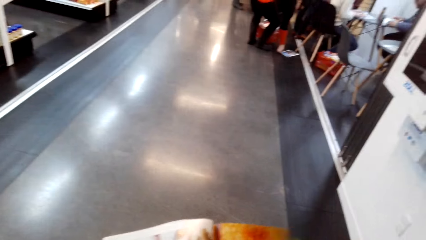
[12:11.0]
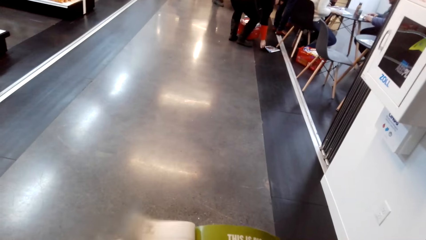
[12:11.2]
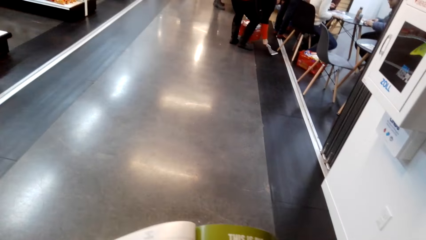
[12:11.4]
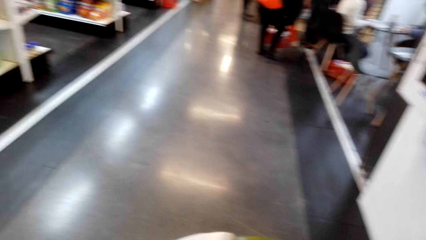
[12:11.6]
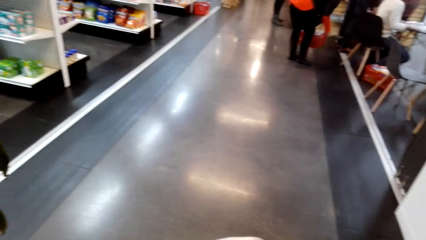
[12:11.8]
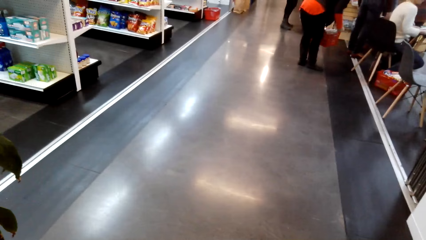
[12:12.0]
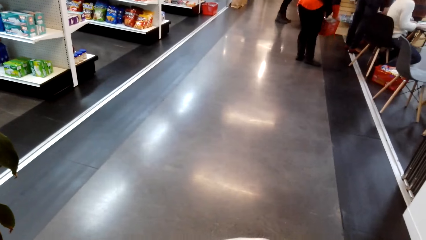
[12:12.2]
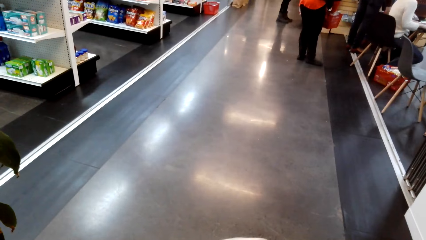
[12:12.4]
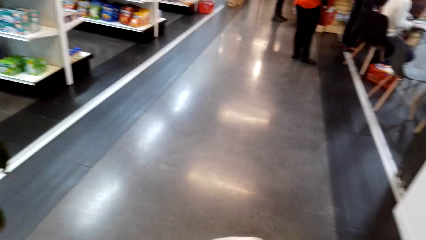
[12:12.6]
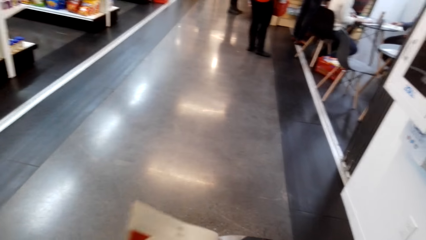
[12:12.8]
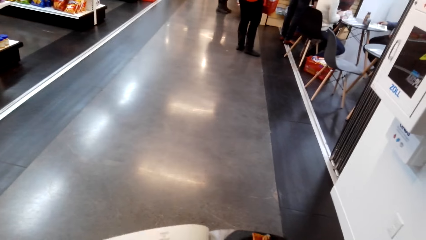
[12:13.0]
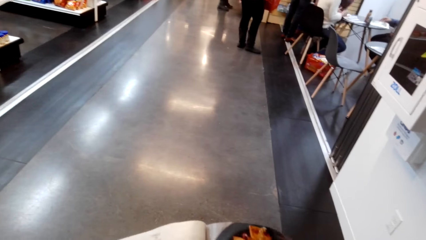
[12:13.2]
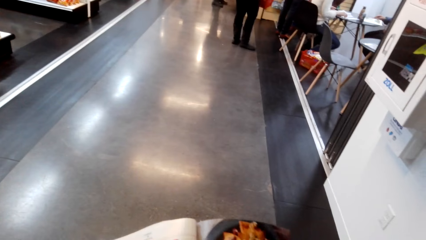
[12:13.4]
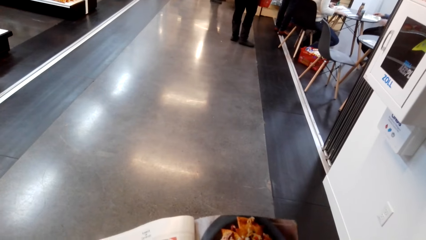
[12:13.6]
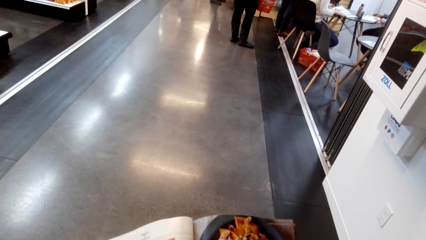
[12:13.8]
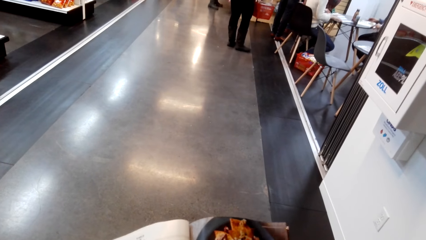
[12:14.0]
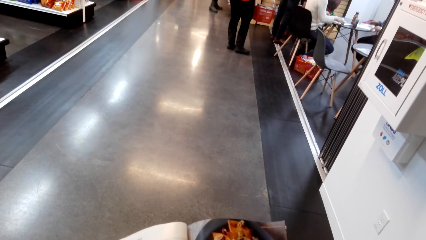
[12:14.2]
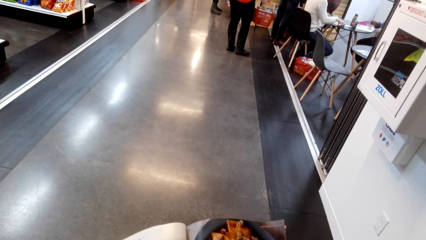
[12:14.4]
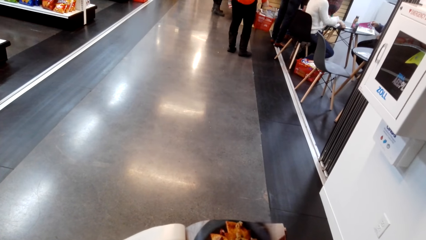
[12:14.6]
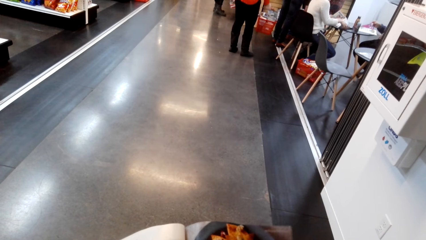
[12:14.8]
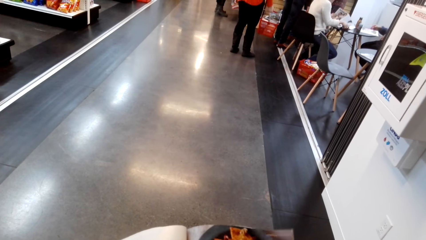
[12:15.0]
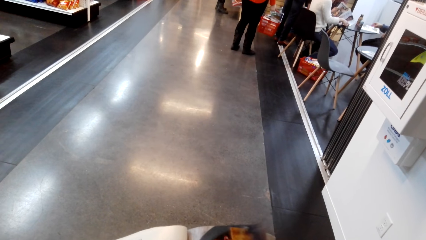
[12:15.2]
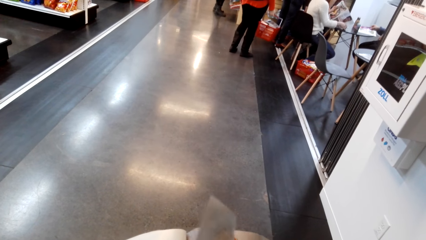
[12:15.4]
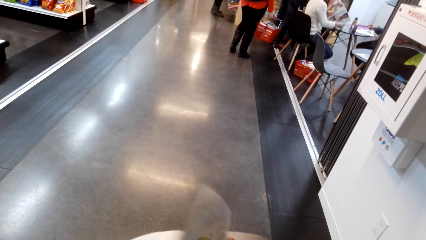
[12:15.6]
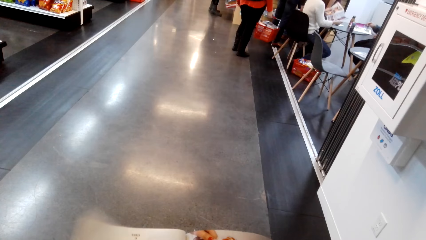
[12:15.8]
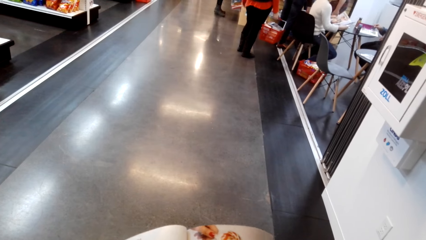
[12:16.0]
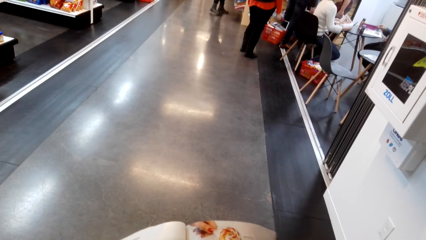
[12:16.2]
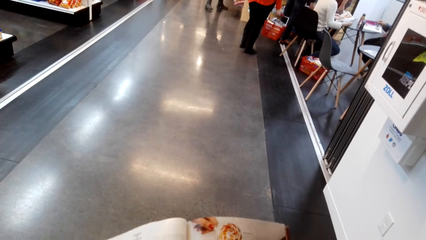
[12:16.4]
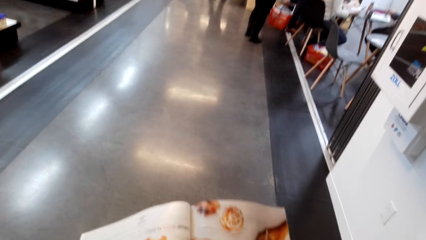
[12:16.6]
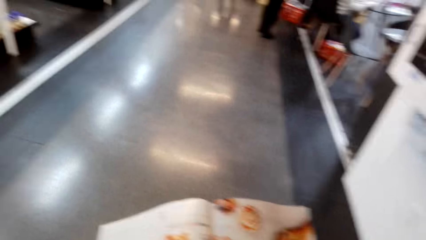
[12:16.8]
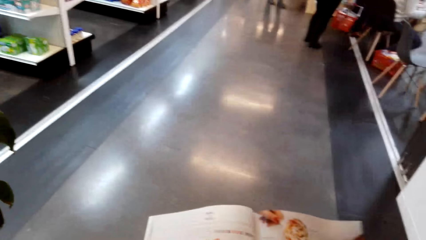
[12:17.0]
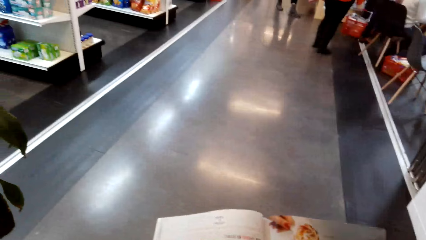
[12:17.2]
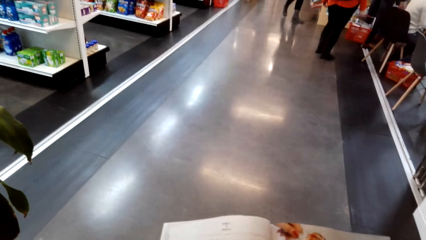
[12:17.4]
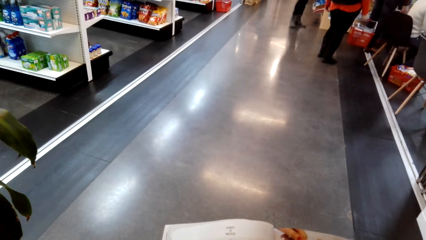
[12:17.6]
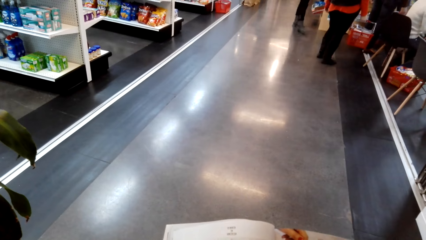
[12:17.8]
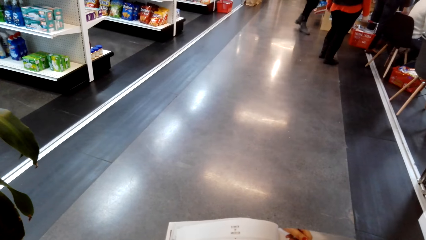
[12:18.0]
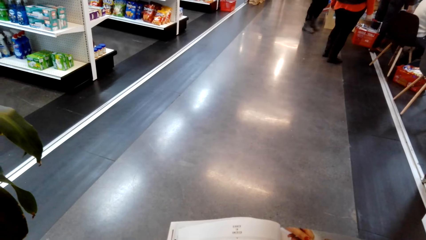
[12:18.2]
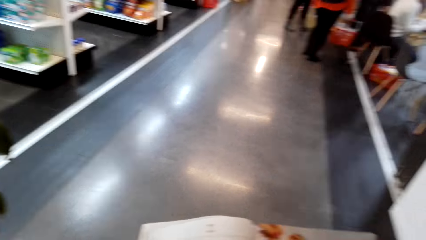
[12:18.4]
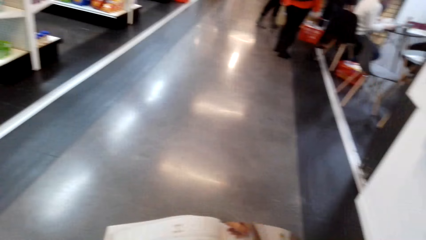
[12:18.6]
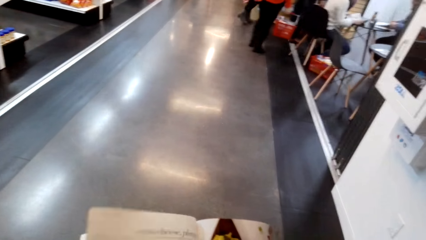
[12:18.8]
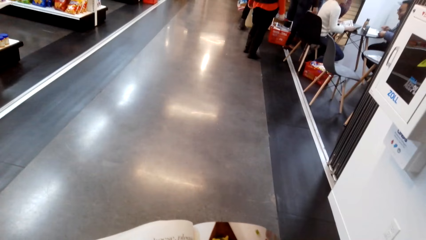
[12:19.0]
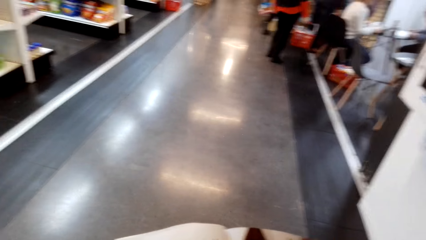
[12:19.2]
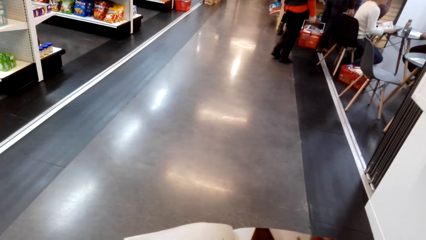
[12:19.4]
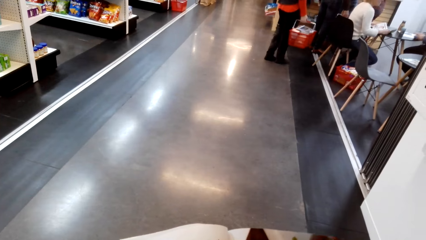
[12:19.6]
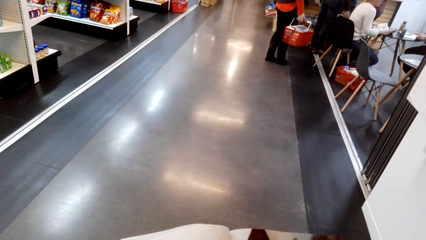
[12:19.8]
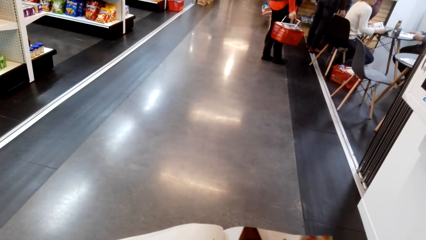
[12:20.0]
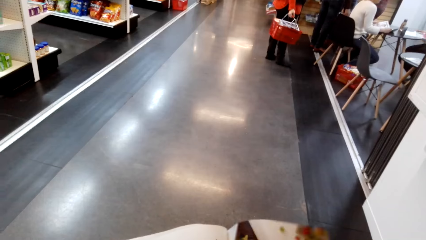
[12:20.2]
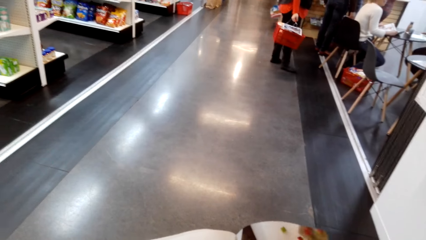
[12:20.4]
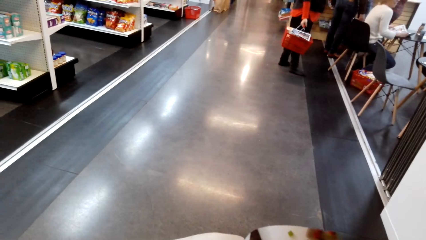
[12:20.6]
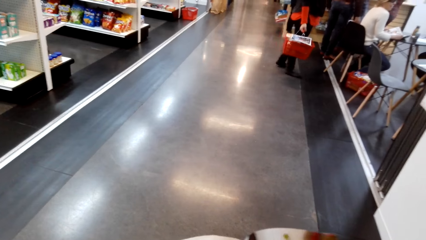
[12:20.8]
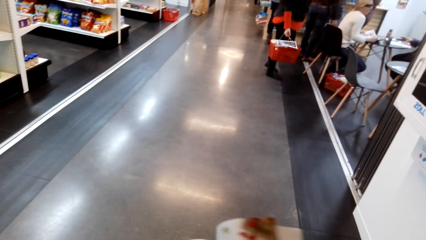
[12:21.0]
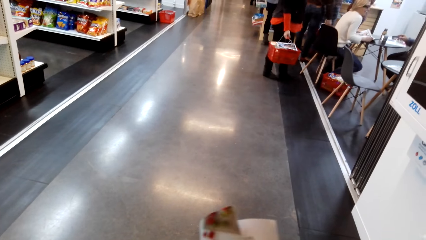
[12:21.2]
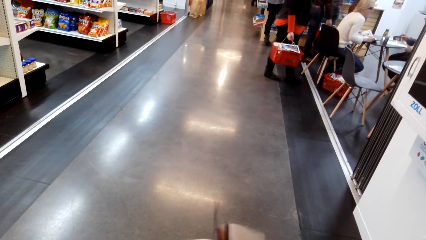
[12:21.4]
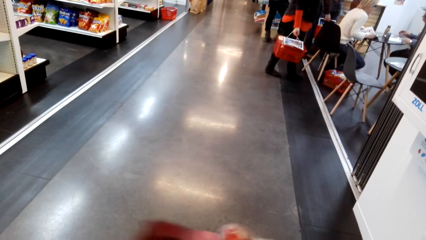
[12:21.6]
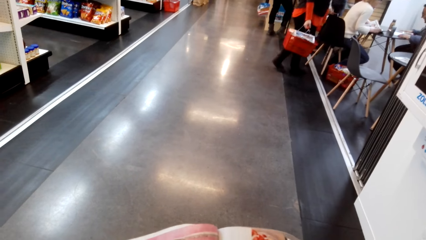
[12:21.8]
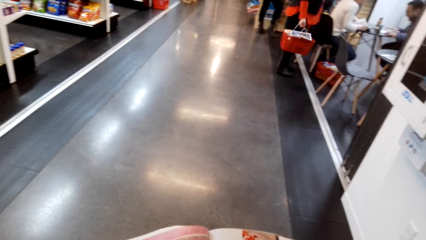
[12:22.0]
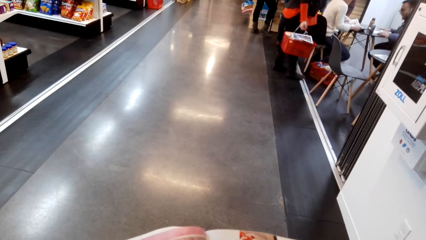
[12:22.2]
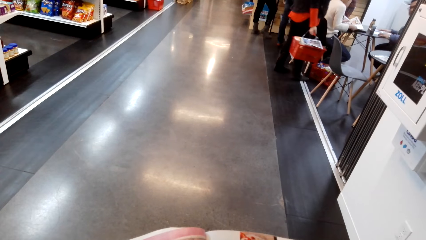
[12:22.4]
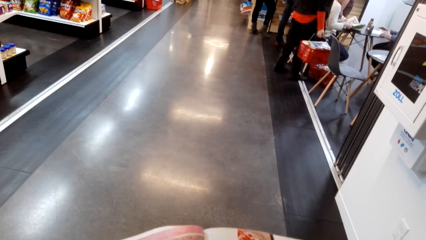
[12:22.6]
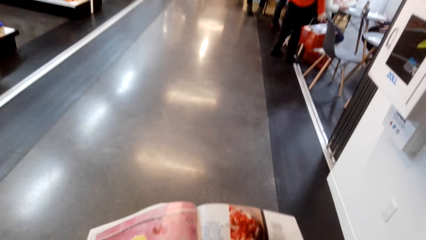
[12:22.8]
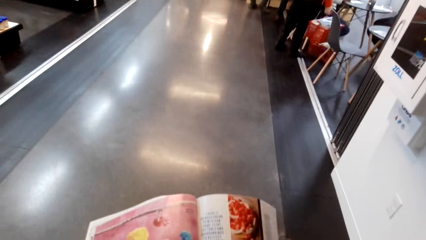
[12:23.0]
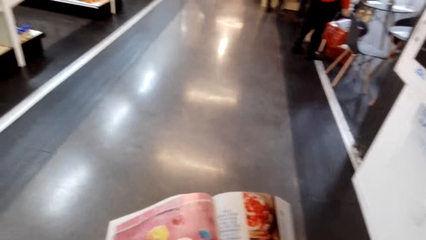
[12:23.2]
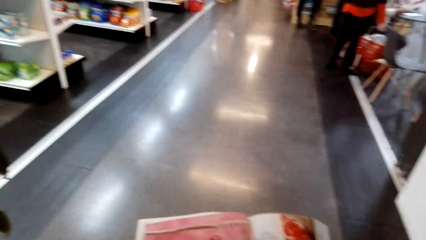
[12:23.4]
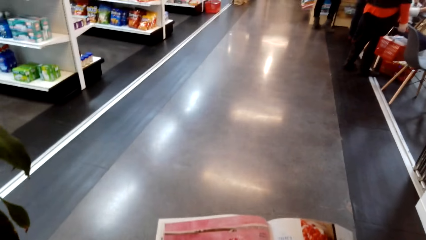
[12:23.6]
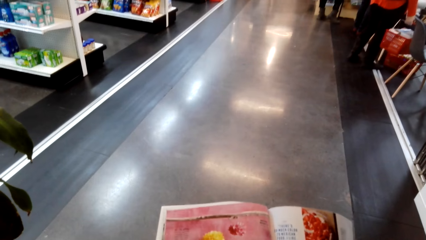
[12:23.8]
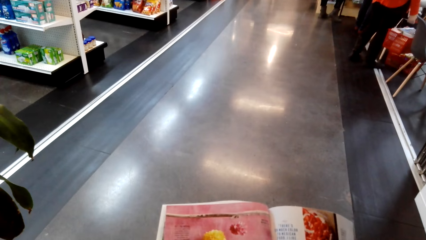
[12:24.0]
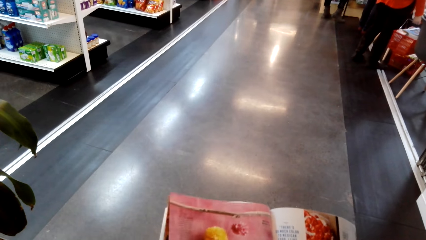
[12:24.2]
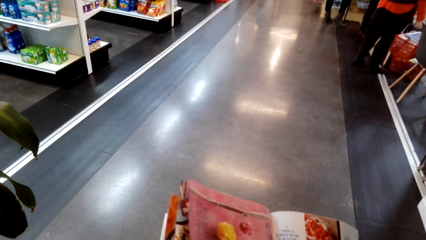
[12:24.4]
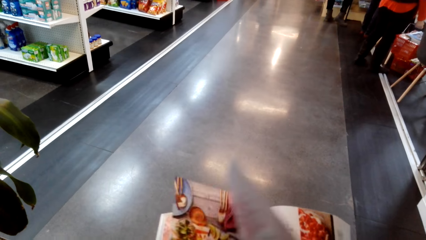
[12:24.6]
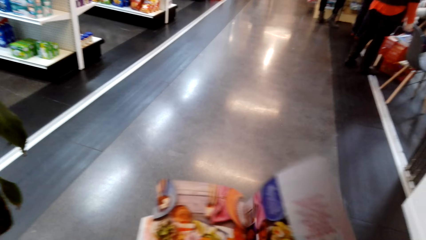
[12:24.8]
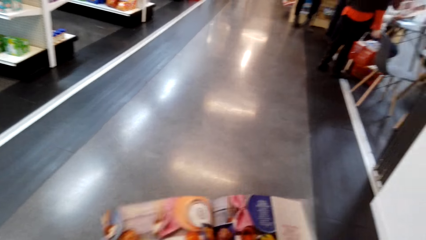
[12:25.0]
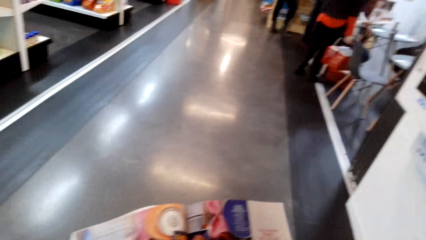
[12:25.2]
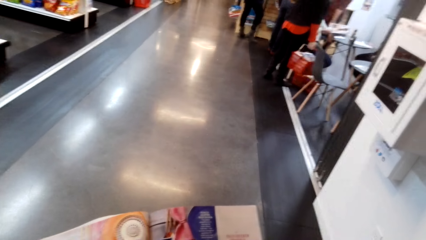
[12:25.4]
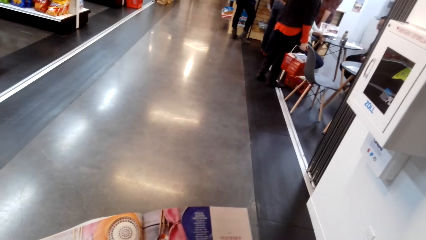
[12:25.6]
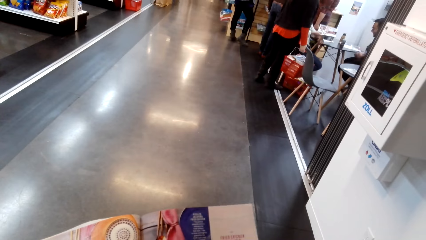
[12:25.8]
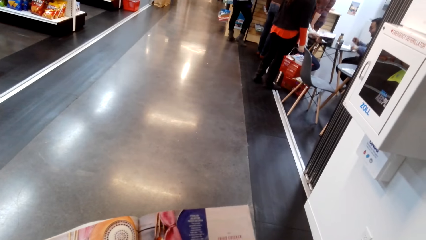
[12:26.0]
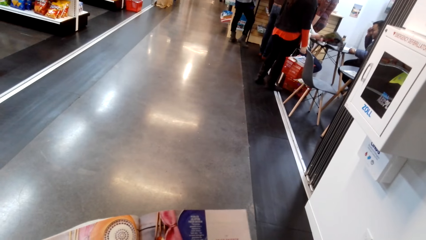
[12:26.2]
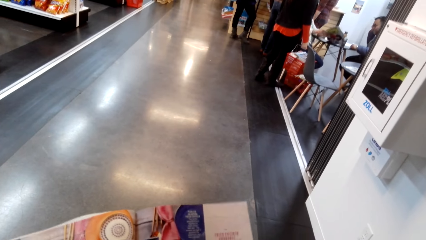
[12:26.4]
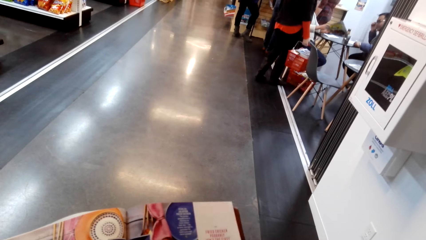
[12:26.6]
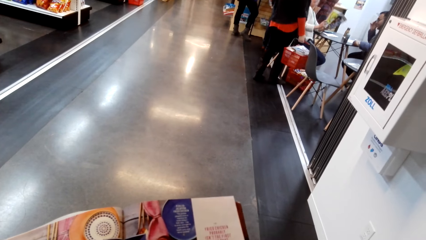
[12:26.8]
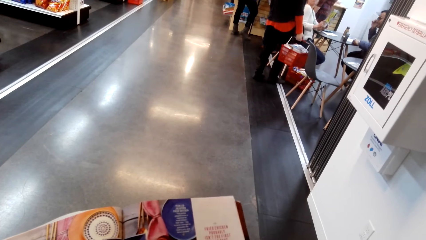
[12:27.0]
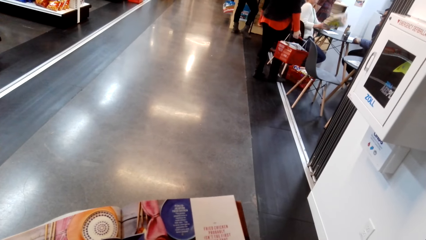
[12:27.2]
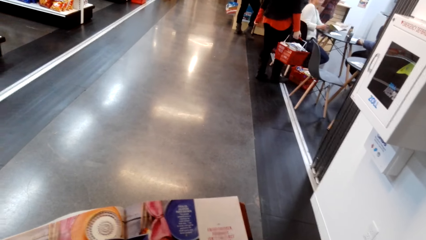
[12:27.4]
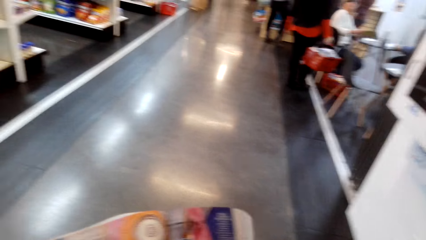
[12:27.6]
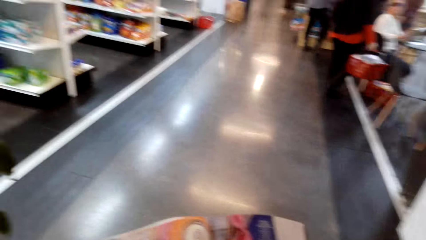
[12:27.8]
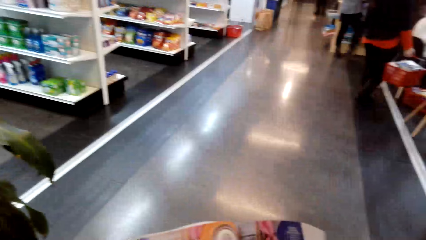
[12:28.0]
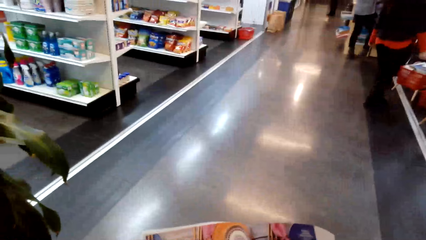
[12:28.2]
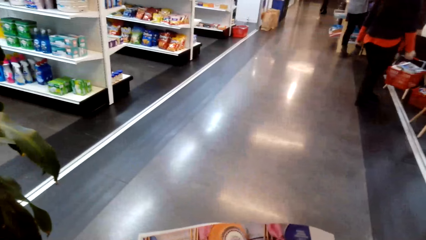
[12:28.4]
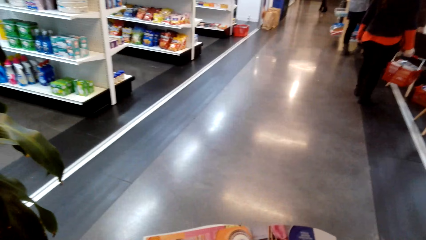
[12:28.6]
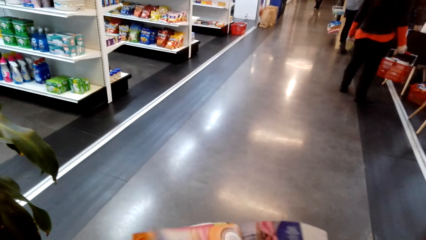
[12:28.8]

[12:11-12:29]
The camera wearer flips to another page. They read the magazine. They flip to another page. They read the magazine. They flip to another page. They read the magazine. They flip to another page. They read the magazine.
